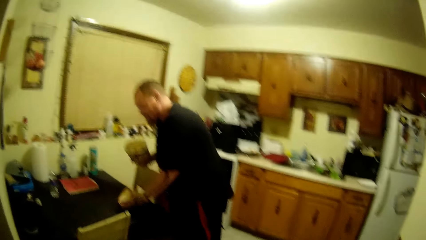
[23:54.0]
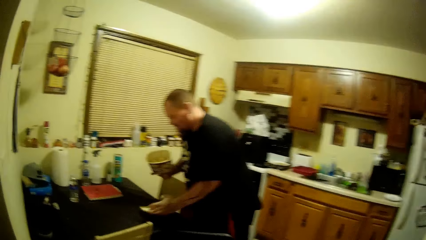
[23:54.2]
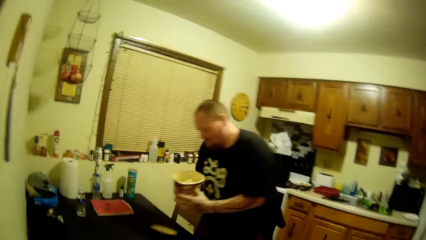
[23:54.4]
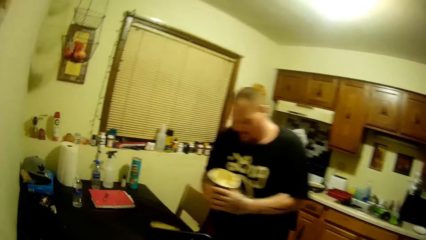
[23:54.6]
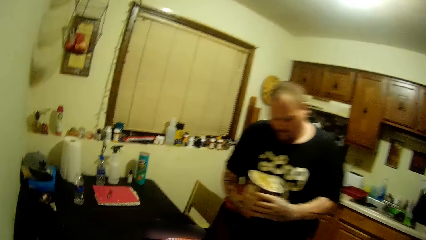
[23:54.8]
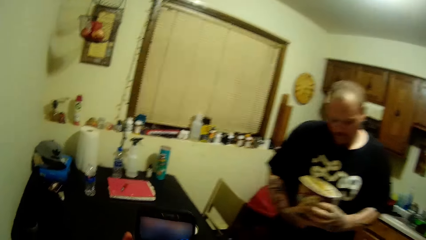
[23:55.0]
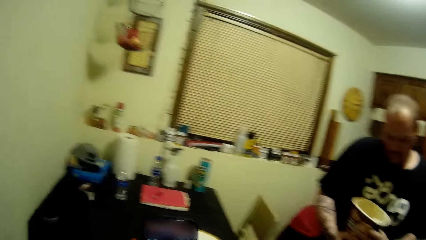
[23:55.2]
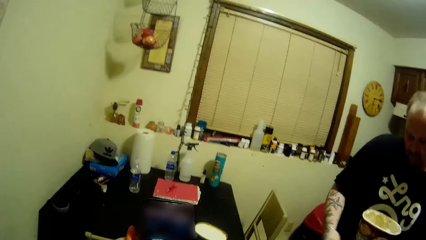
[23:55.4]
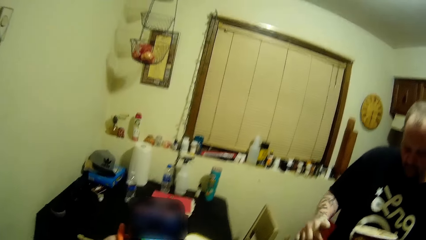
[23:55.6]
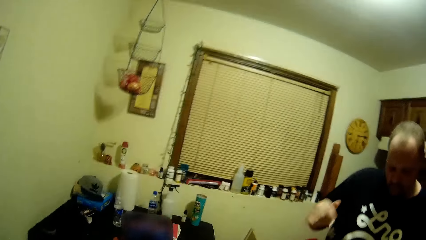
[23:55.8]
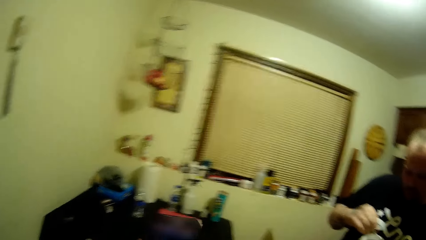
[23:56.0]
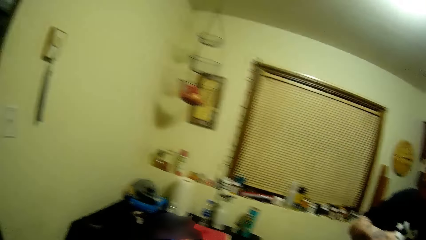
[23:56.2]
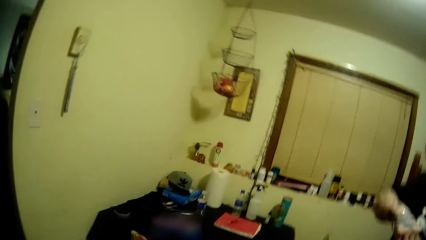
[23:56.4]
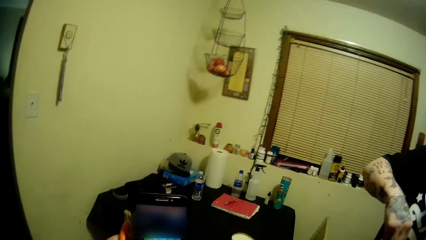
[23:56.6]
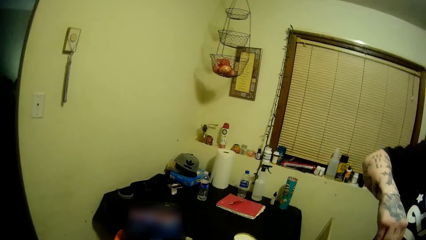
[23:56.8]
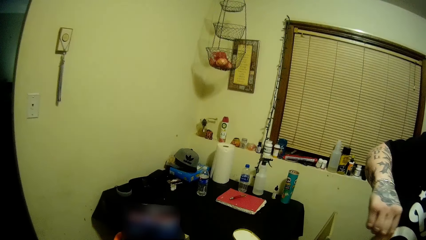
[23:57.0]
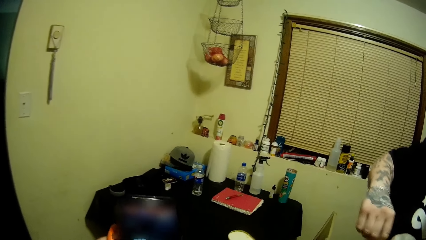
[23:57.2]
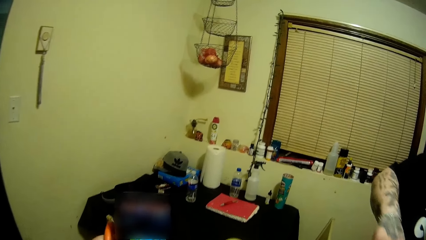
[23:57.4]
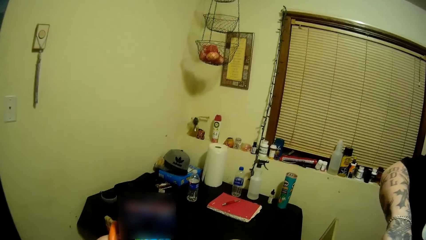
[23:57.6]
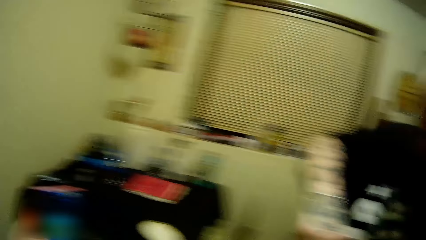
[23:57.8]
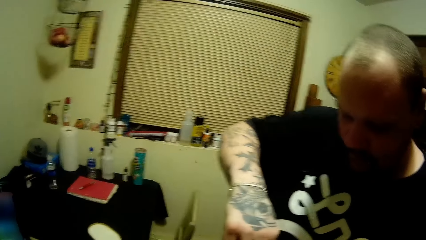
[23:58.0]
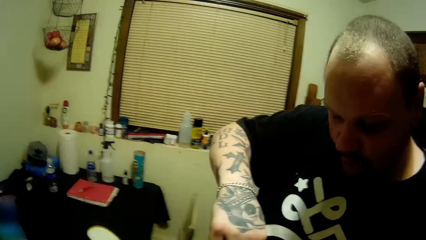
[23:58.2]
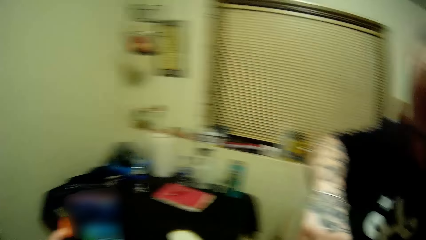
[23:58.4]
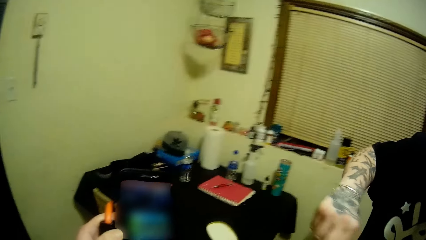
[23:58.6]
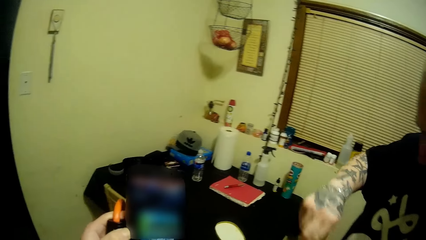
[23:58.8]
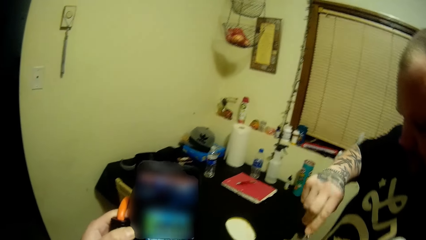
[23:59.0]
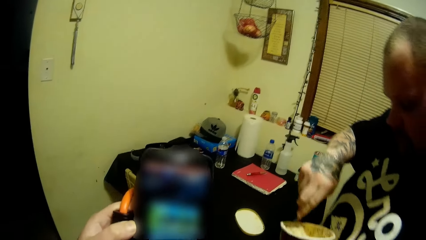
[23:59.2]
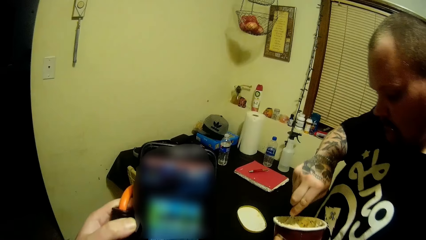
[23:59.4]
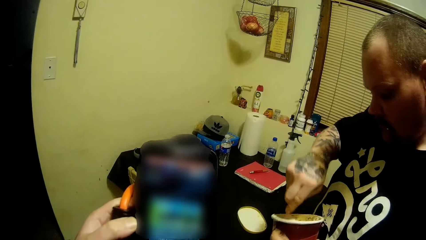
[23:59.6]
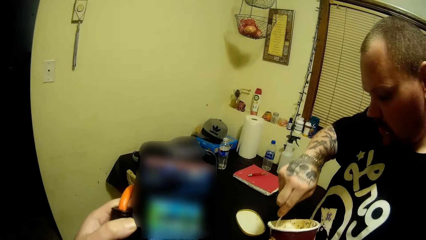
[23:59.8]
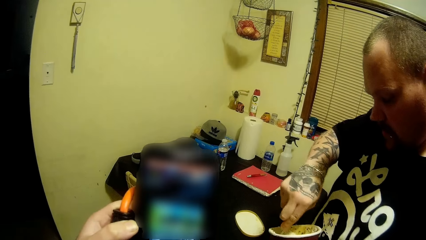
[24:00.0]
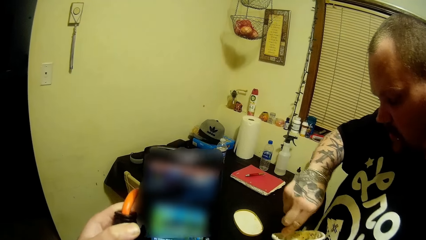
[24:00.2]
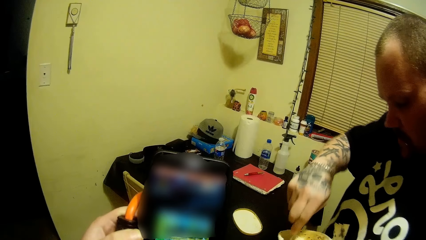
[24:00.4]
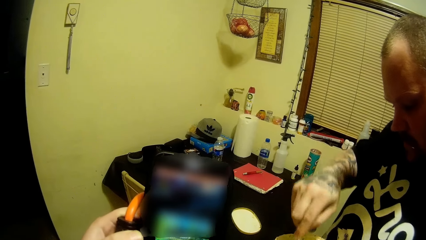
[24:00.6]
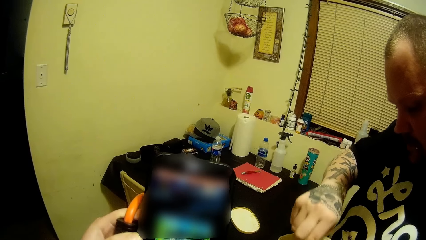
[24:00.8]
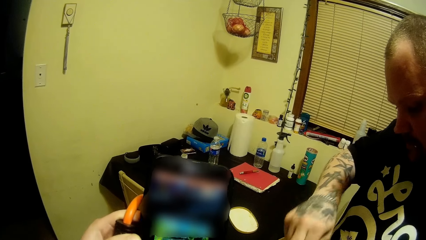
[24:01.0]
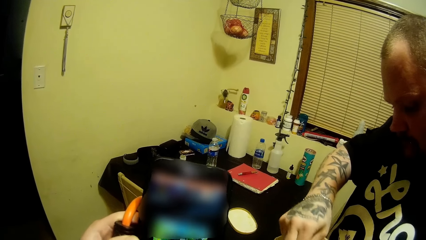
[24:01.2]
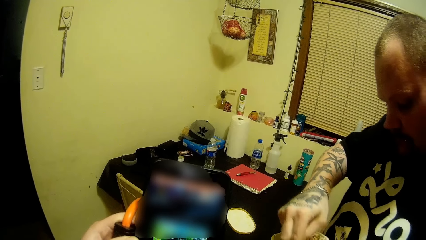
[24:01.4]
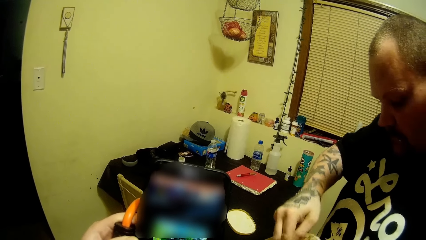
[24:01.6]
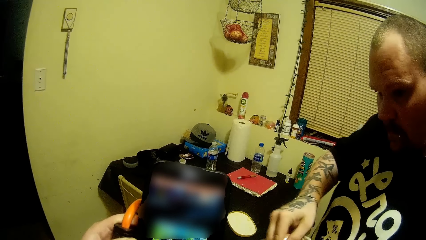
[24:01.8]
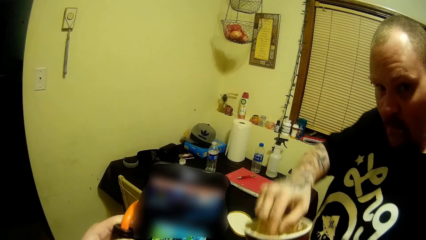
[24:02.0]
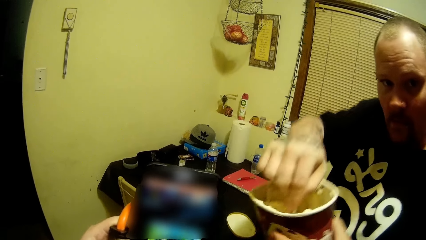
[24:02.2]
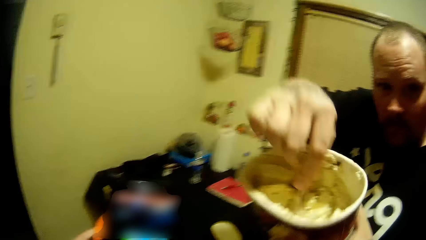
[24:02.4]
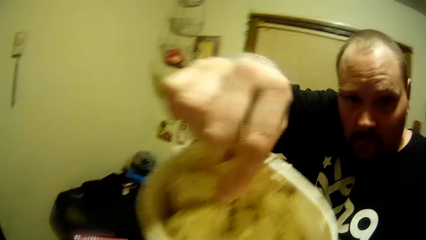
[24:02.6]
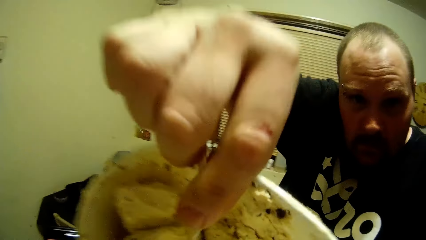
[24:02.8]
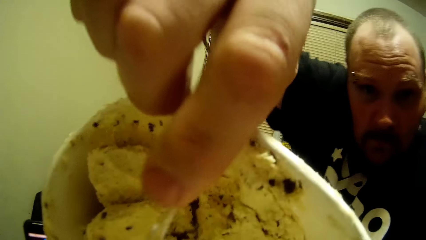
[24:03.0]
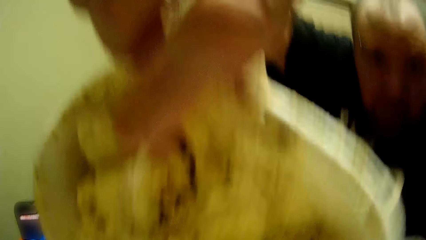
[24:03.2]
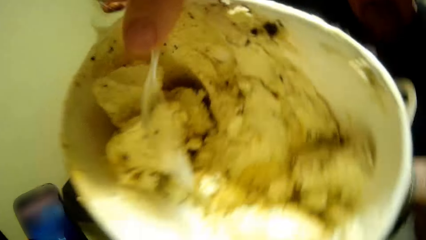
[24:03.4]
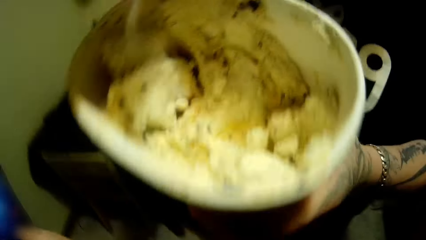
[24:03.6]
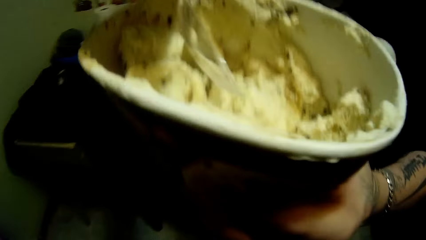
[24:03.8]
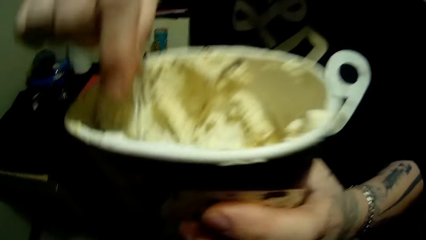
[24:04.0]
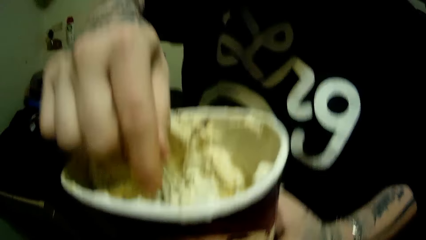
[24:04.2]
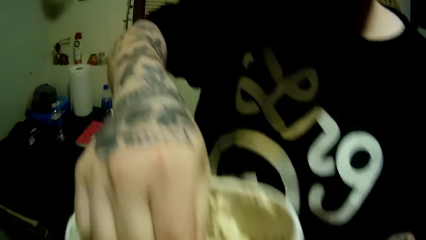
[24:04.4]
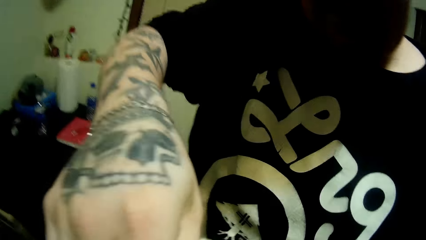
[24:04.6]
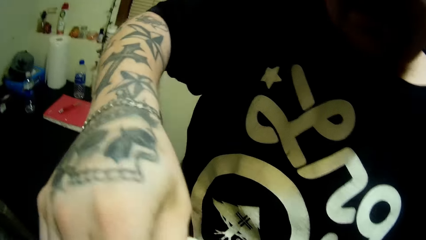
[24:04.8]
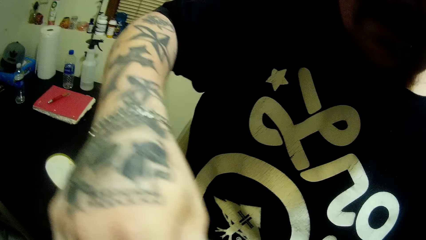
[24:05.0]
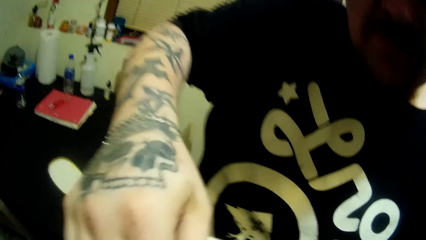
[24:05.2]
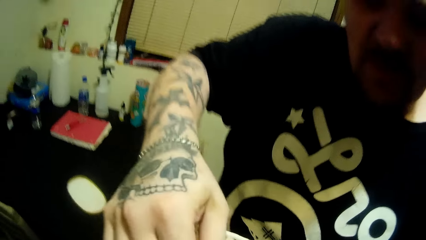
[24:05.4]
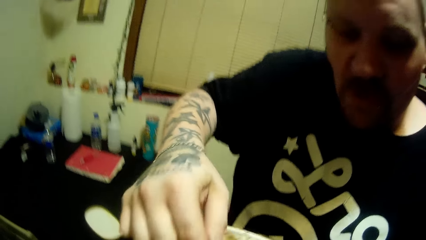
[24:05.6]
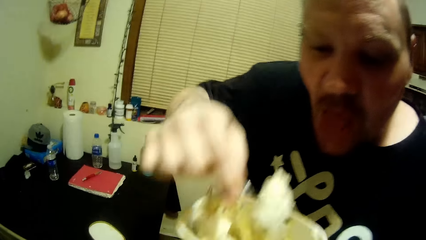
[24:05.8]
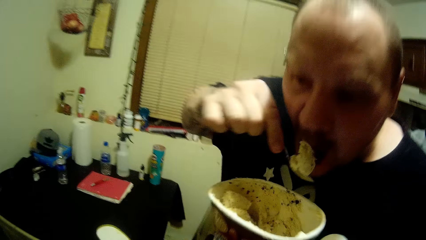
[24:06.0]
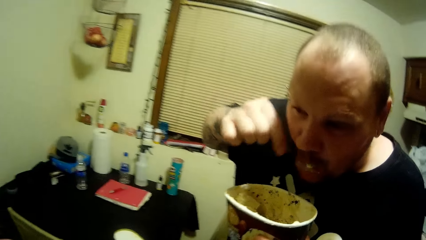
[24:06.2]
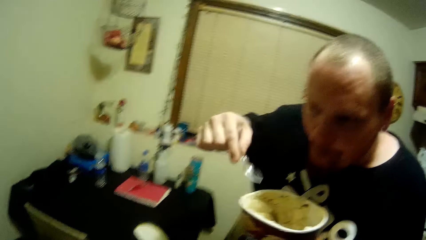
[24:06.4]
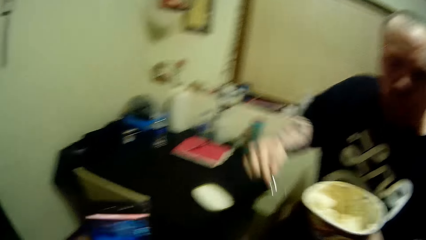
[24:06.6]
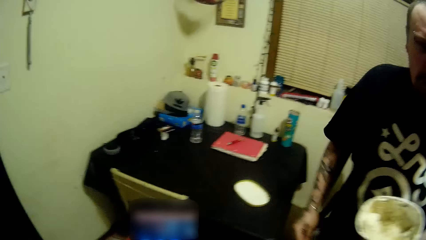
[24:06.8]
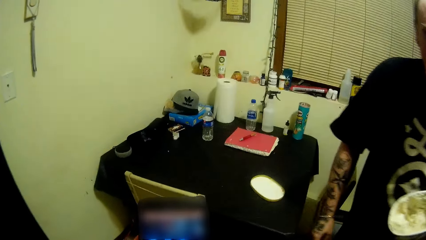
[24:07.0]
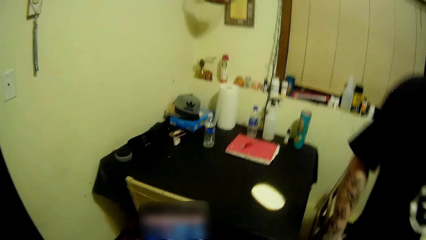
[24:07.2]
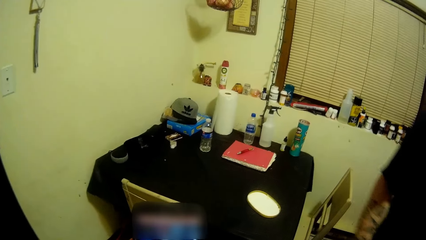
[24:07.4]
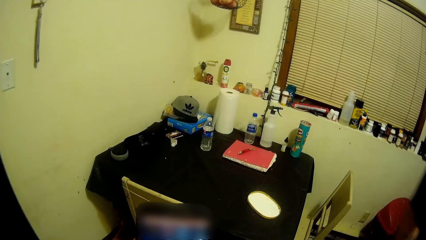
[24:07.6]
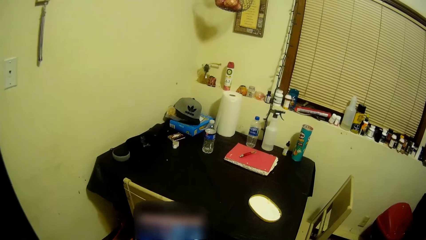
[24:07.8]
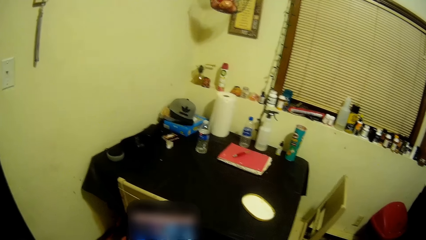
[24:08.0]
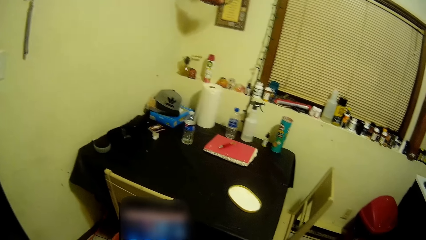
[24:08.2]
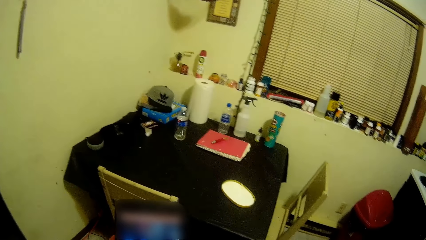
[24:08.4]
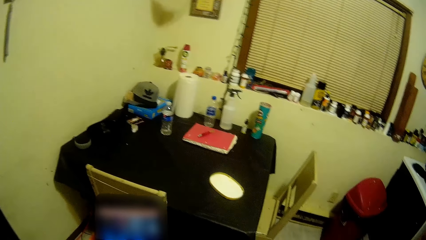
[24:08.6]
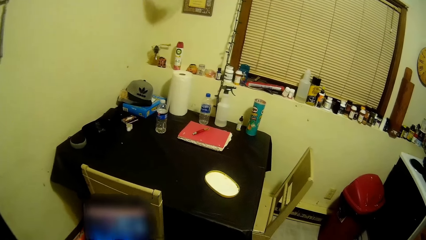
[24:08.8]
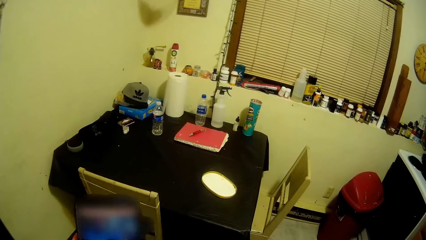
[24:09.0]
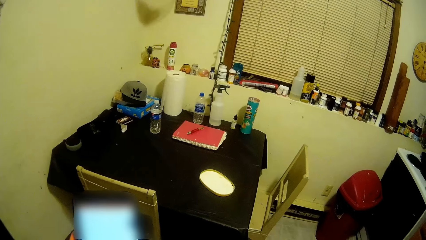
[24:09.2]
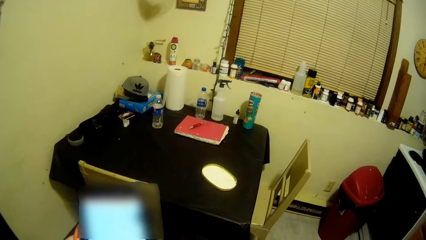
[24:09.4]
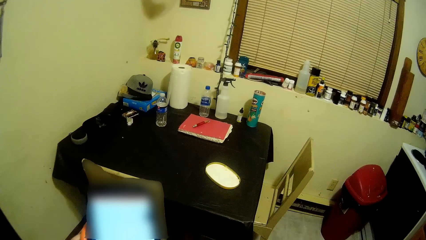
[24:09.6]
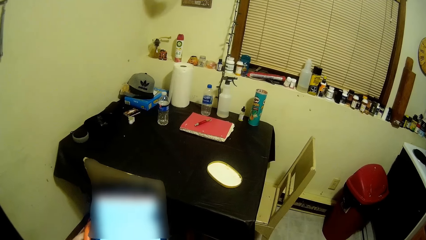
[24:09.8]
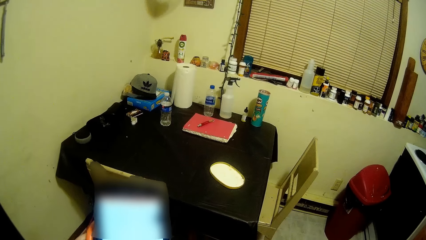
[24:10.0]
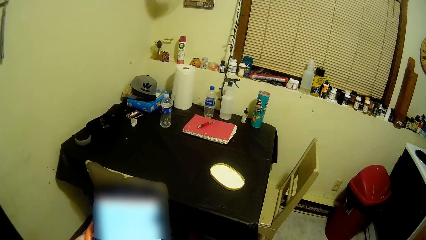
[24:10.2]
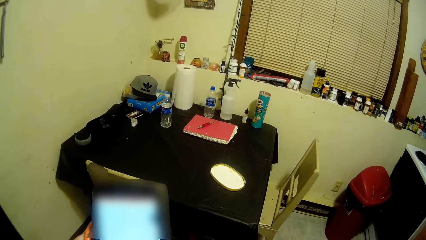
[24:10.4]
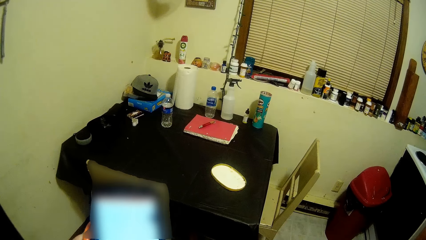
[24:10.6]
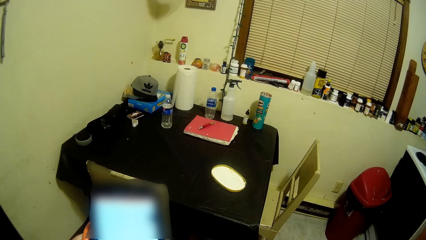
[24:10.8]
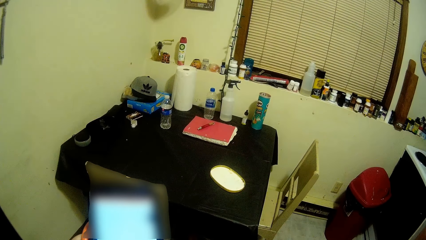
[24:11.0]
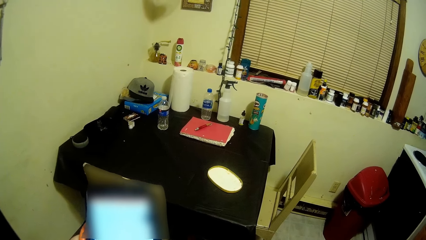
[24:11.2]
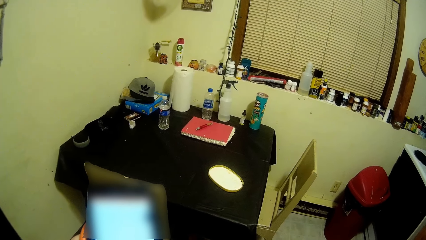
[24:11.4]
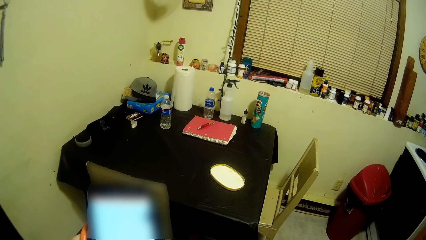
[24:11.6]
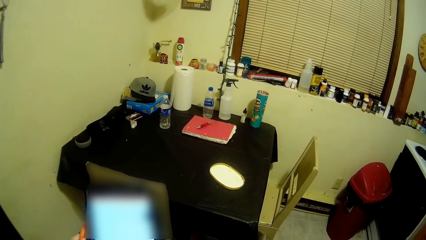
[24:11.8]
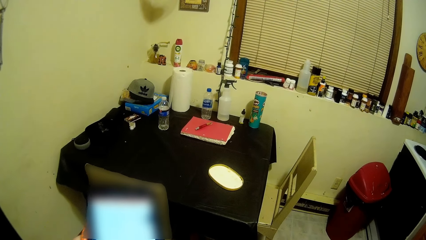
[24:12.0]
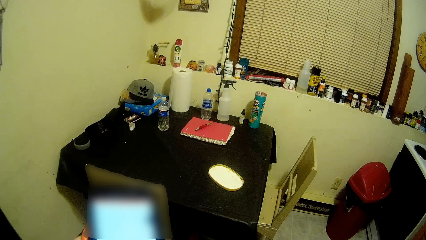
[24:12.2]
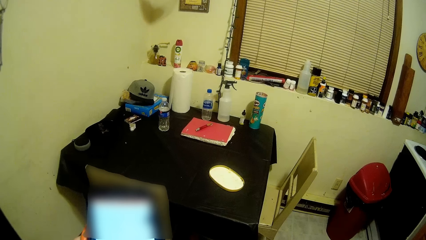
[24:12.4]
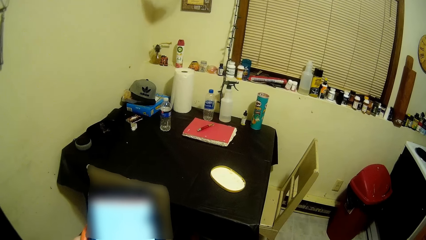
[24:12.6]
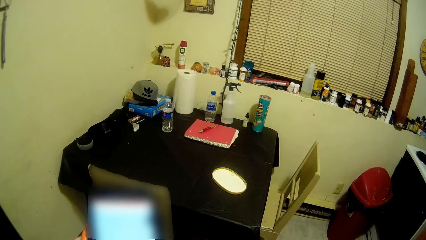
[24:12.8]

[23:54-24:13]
A man drops the cover of the ice cream on the table. The camera wearer uses the phone. The man eats the ice cream. The camera wearer uses the phone.
